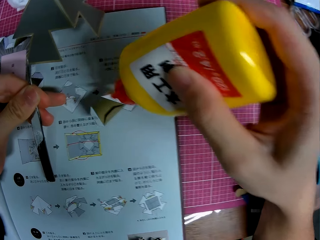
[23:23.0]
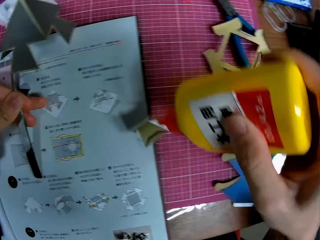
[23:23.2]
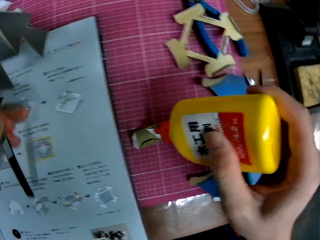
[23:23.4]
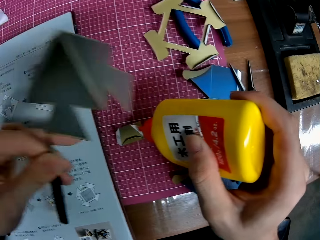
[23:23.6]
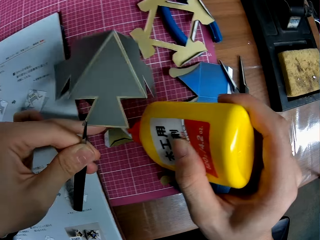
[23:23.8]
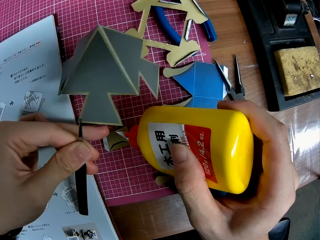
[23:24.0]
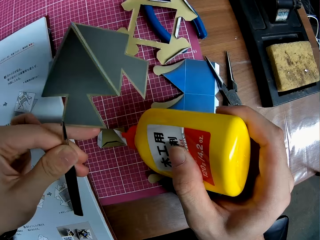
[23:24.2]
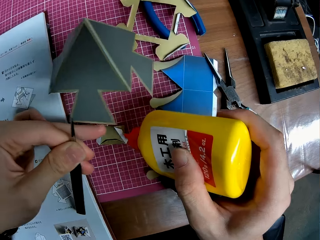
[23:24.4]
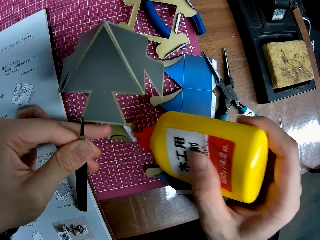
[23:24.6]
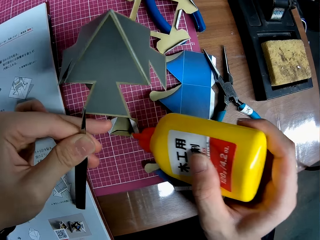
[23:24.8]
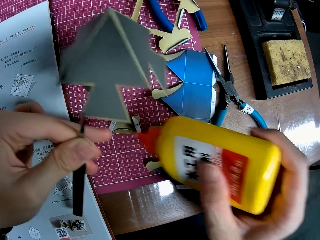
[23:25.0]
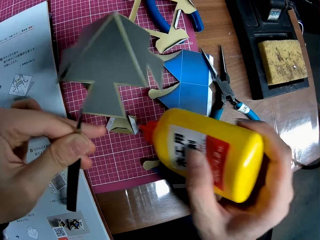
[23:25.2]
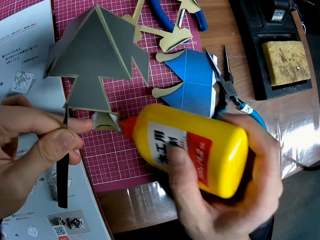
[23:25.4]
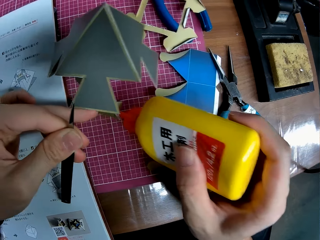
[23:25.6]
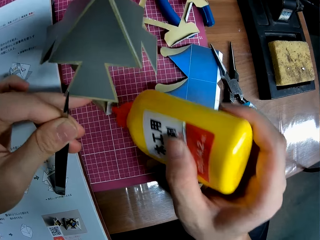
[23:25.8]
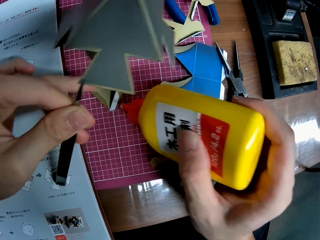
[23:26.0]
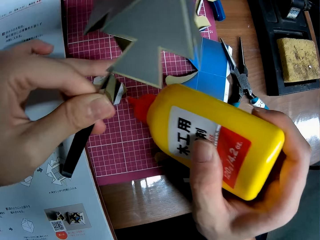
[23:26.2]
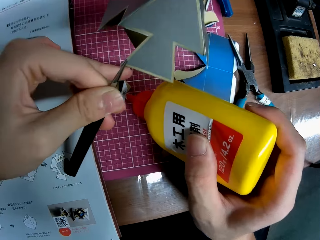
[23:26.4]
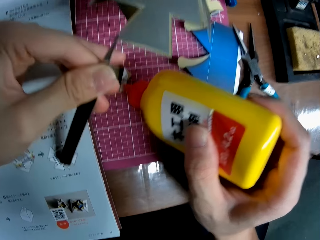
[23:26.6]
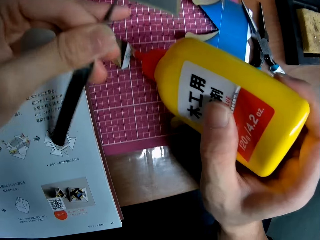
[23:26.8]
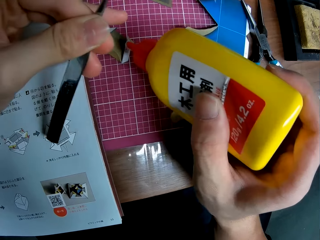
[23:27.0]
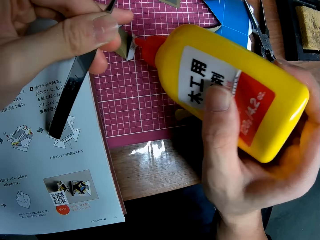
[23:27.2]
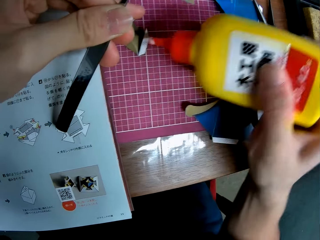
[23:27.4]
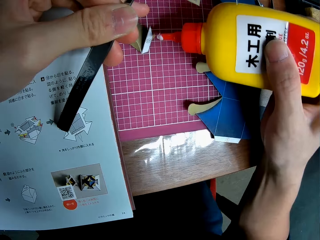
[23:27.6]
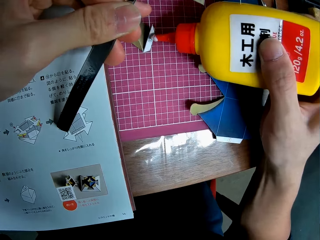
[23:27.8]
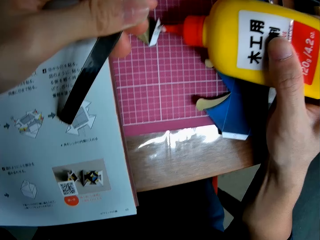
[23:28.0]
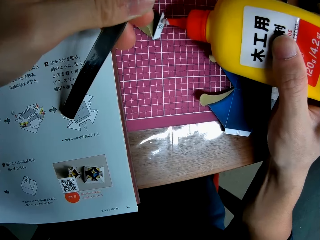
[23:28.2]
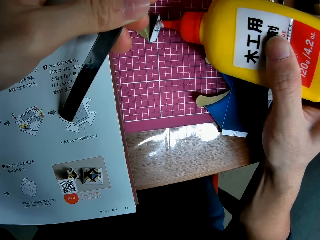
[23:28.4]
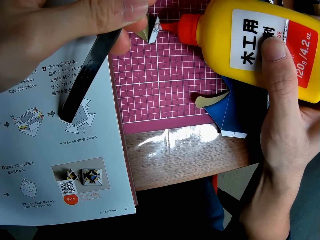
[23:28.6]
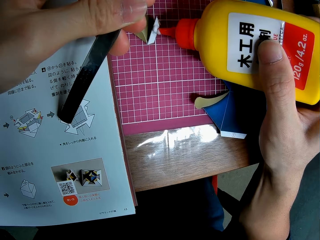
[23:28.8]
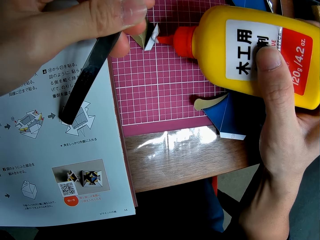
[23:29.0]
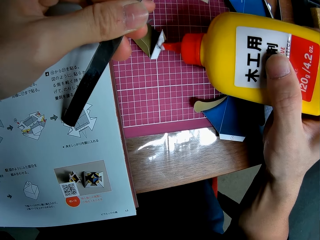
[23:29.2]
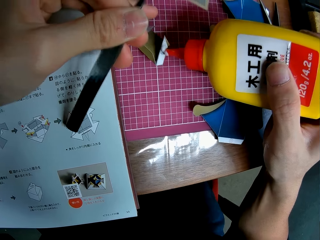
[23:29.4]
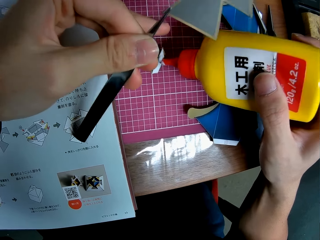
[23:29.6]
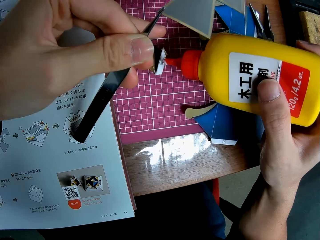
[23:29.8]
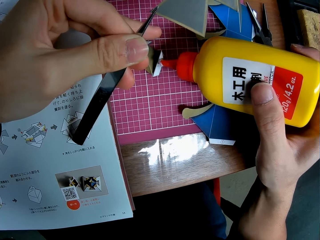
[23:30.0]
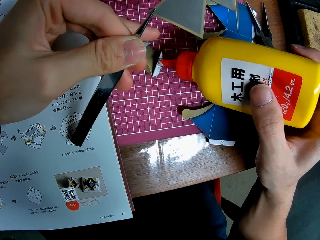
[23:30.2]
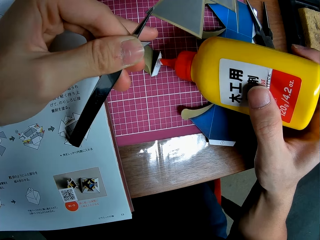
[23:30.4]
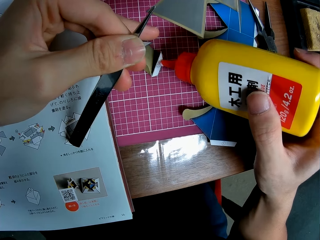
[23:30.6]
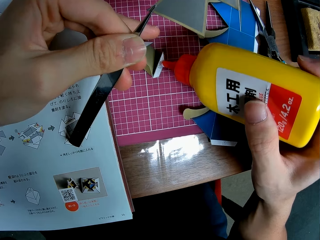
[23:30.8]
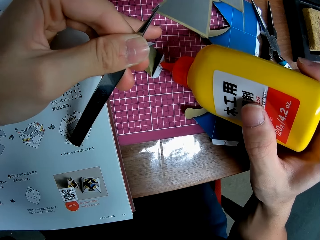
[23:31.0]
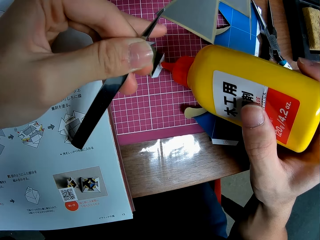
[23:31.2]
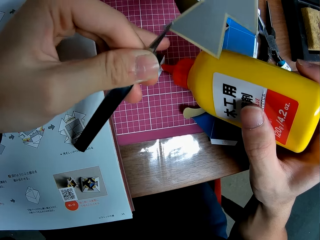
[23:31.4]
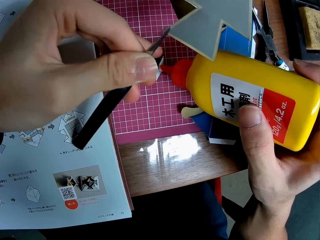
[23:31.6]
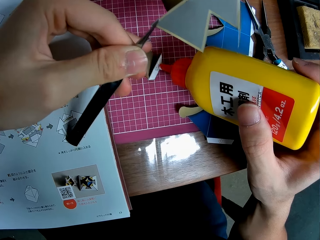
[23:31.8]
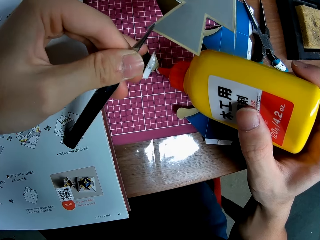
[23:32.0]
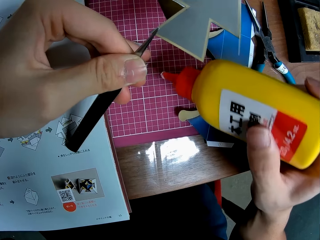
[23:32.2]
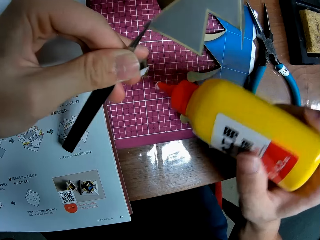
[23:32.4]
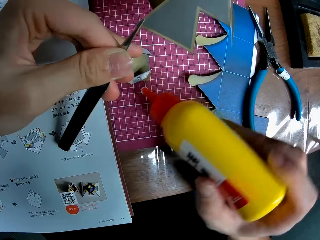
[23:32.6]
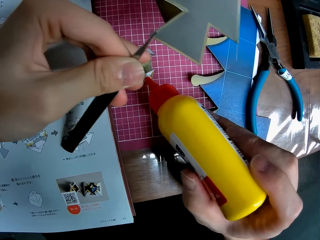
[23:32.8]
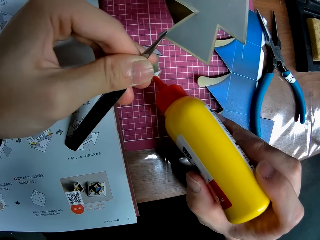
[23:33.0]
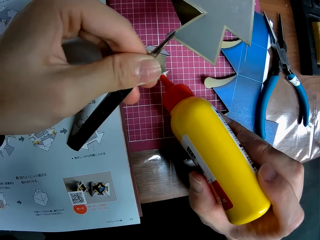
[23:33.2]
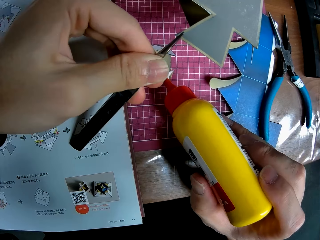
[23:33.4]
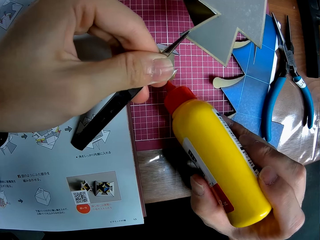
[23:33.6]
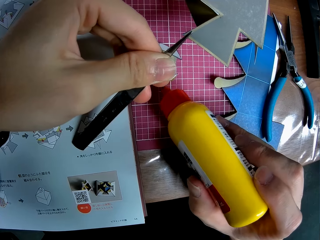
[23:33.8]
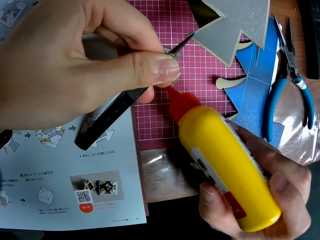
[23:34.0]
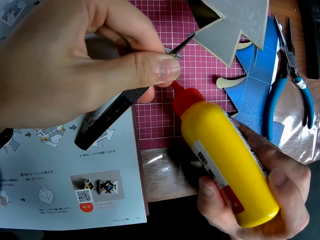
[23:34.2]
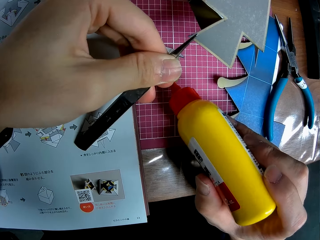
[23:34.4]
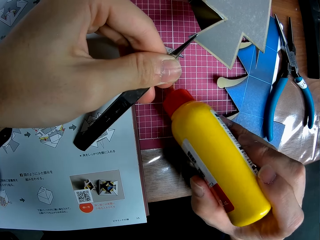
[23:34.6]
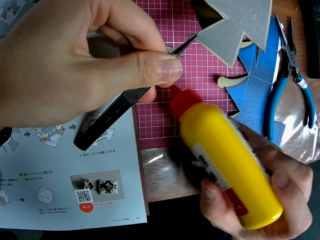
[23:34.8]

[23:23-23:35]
The camera wearer applies glue on the model piece.

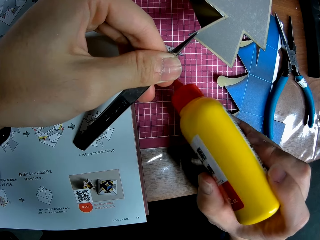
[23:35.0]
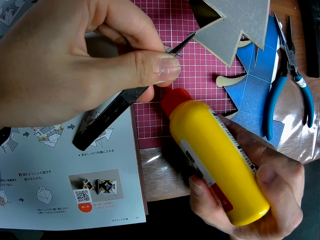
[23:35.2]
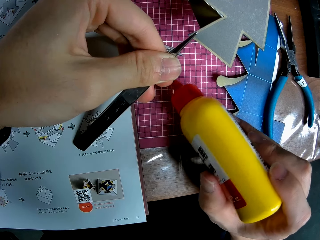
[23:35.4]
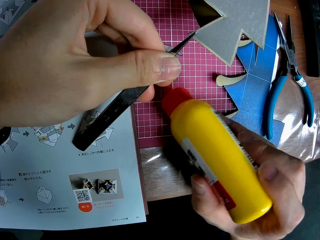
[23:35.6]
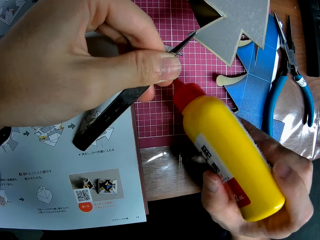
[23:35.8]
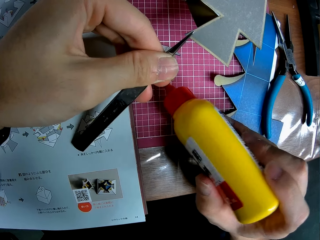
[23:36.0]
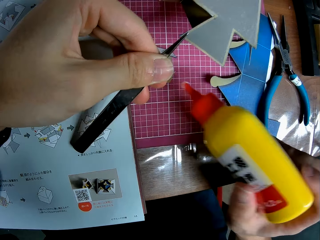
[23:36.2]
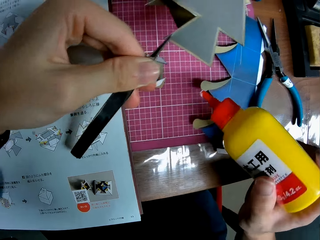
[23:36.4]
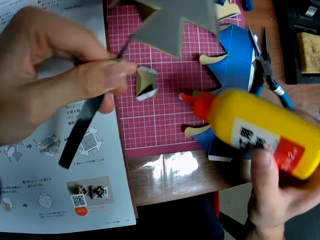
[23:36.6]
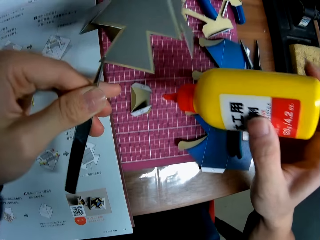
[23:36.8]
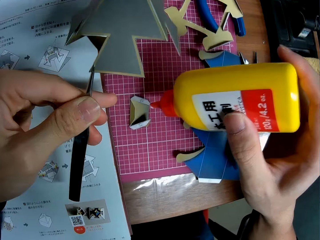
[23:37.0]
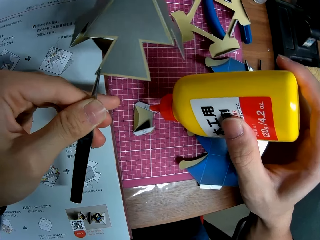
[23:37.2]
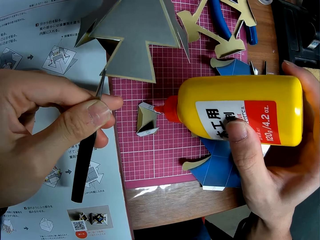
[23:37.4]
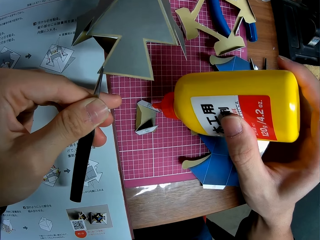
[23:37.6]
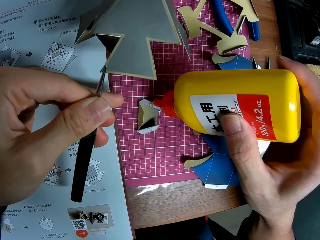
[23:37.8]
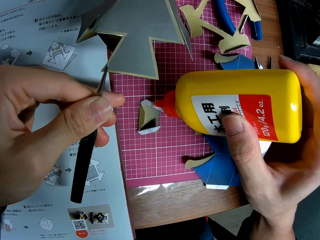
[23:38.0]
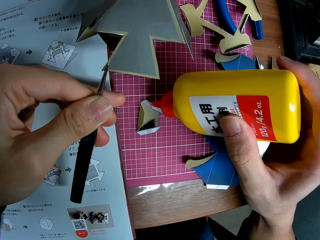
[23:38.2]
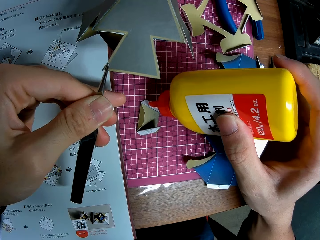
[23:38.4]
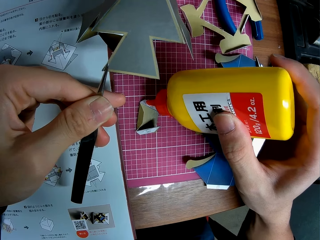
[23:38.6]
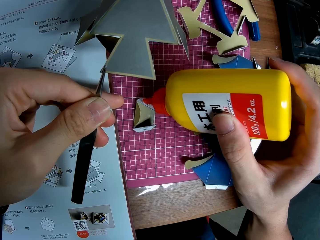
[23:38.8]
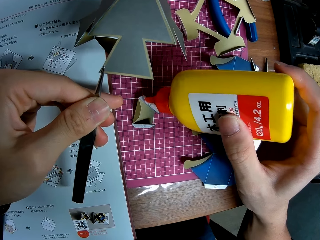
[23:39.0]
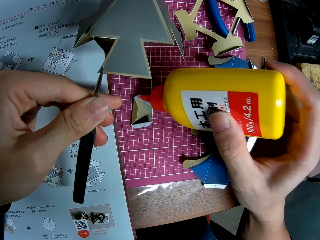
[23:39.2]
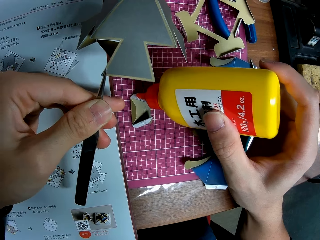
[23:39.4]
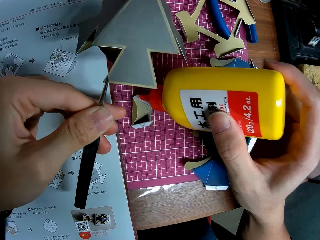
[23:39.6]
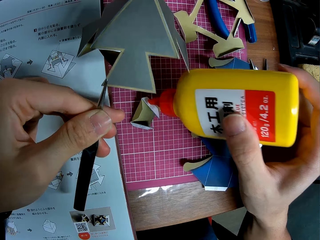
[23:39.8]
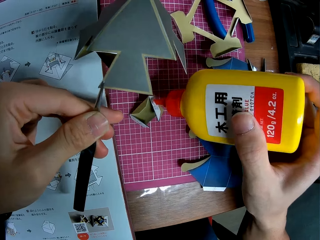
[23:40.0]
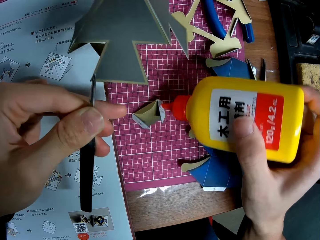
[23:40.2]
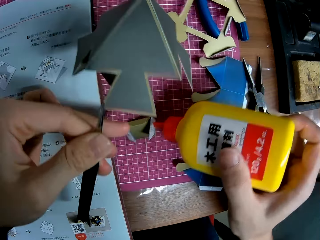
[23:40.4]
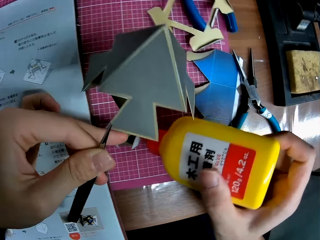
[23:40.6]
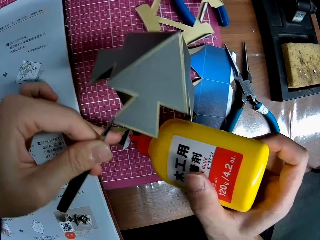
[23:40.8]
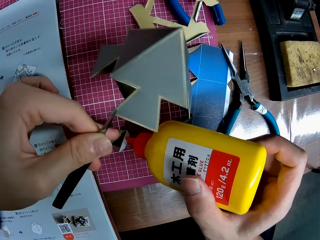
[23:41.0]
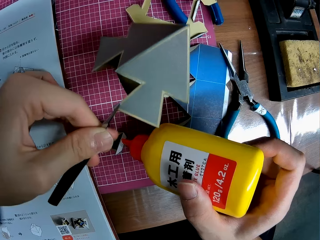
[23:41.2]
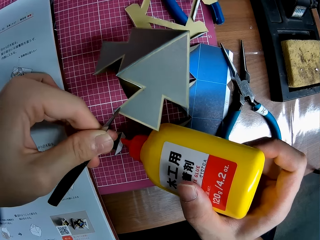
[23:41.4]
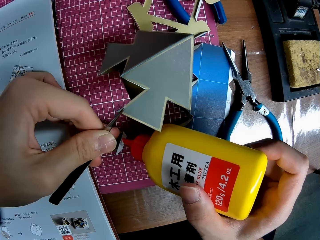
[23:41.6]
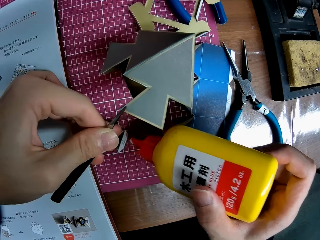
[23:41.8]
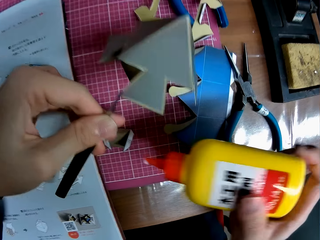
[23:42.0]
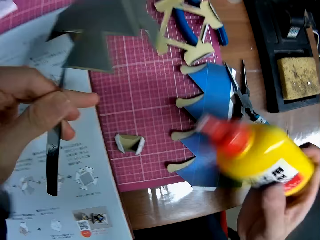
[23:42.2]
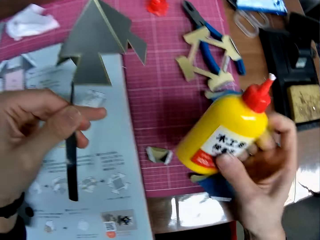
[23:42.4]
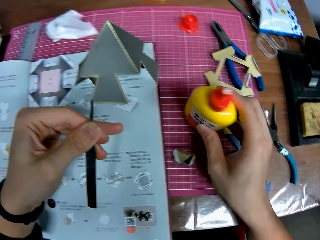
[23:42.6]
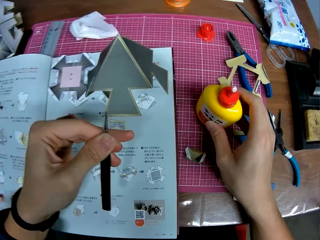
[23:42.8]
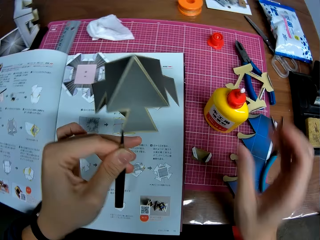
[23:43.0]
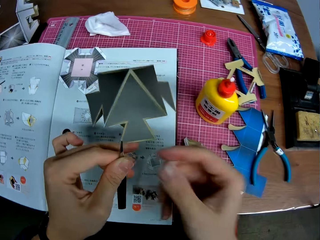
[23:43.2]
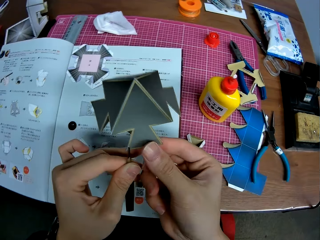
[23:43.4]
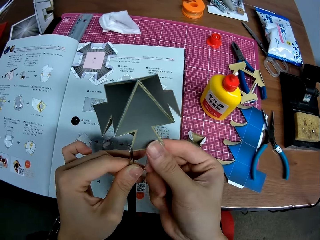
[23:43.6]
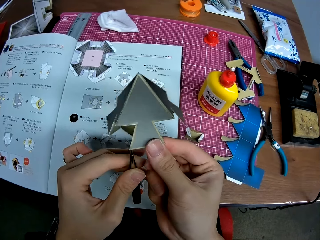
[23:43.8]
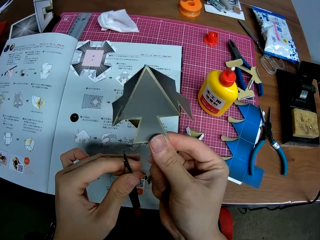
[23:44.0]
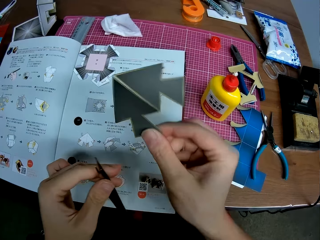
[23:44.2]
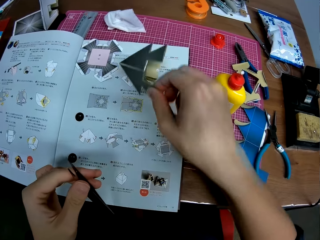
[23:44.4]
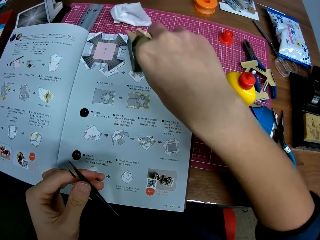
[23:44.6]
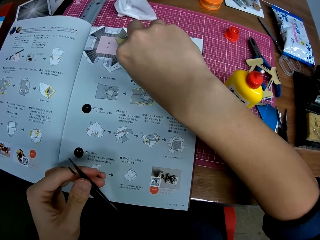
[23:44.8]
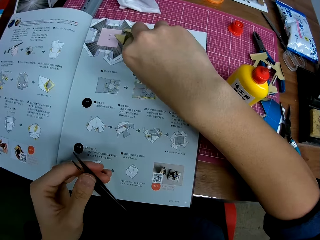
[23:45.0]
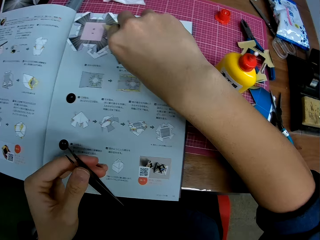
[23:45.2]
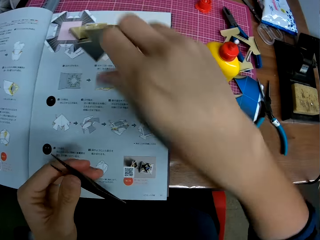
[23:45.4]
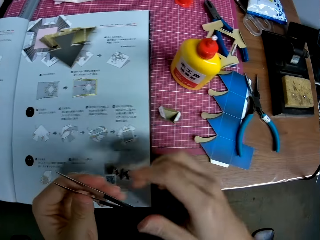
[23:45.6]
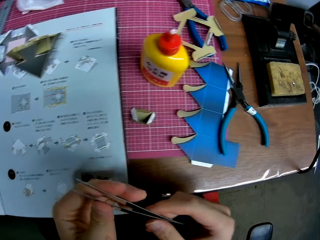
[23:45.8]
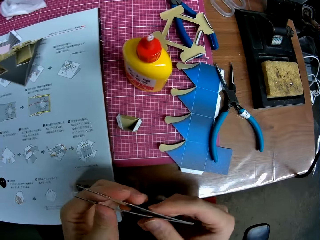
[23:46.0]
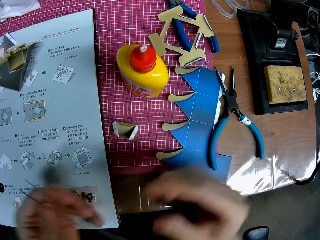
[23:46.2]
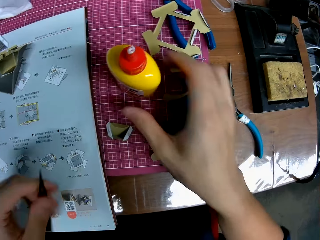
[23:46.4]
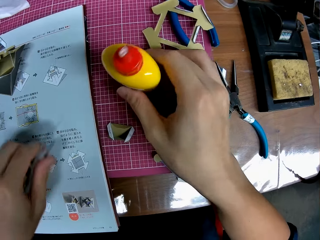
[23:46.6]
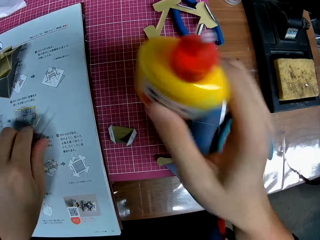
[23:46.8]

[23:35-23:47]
The camera wearer places the bottle of glue on the cutting mat. They adjust the paper craft. They place the paper craft on an instruction manual.
